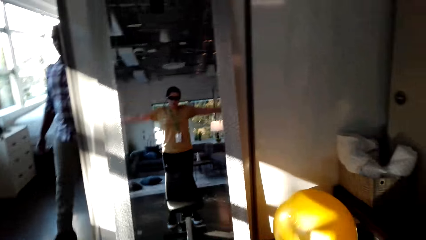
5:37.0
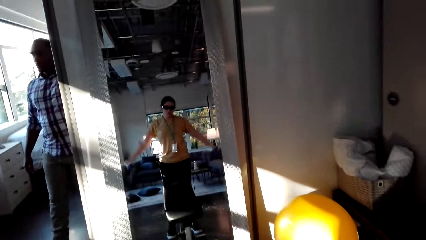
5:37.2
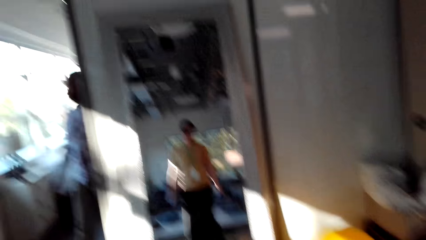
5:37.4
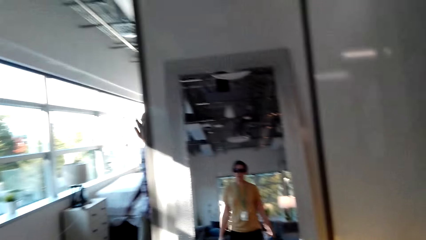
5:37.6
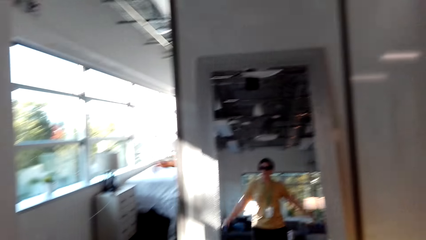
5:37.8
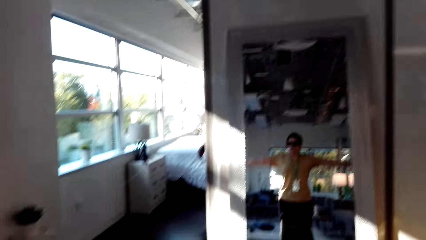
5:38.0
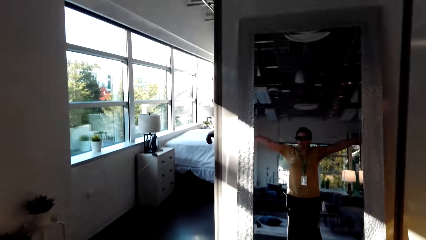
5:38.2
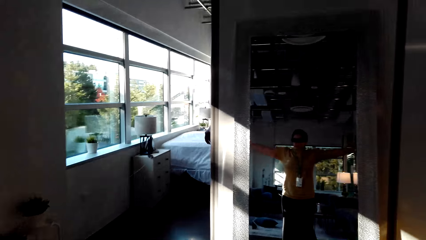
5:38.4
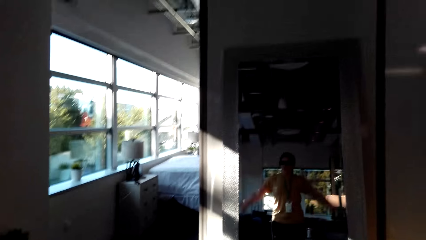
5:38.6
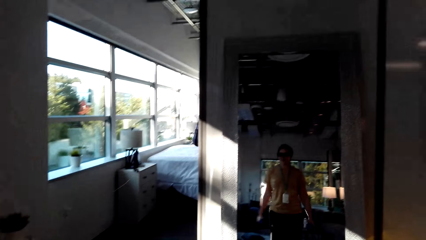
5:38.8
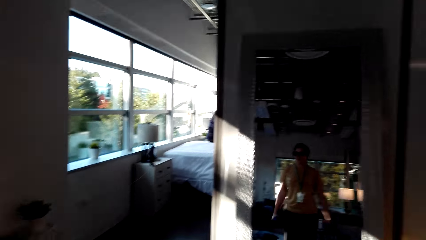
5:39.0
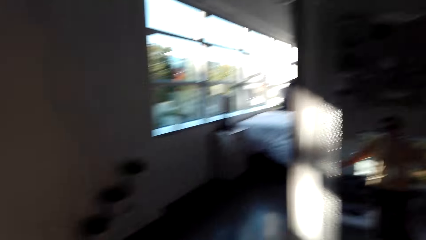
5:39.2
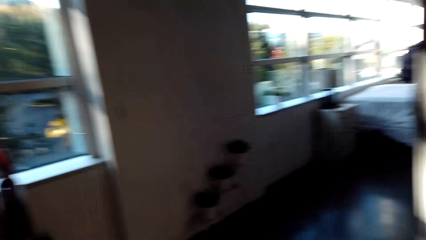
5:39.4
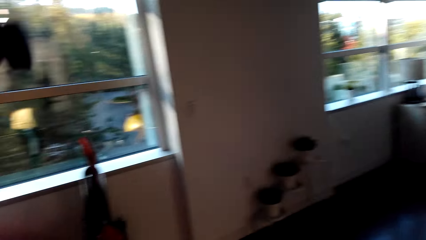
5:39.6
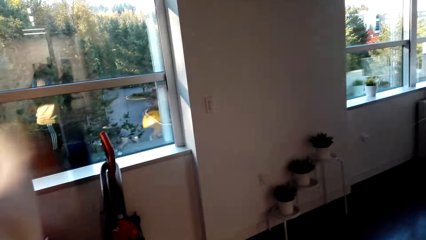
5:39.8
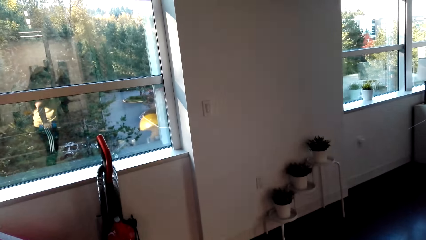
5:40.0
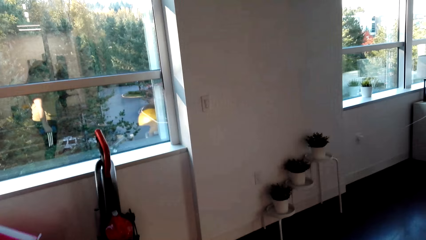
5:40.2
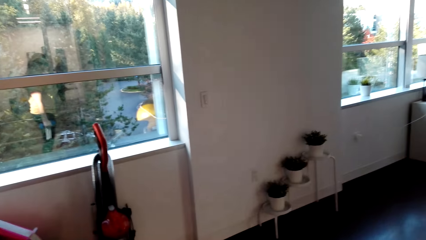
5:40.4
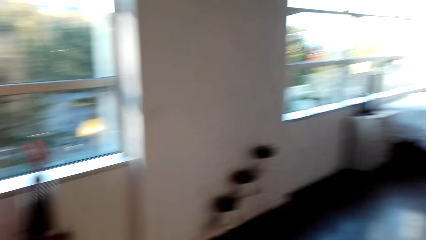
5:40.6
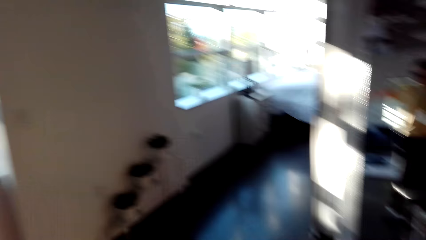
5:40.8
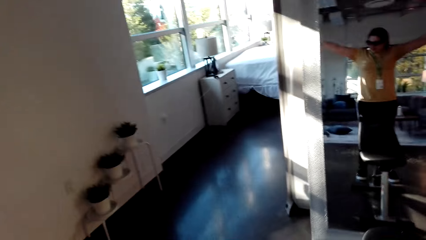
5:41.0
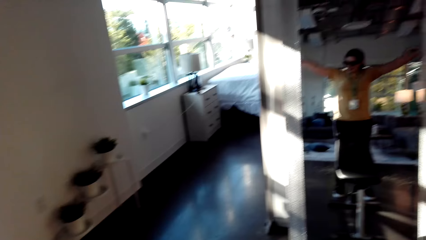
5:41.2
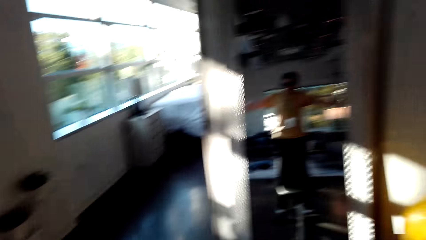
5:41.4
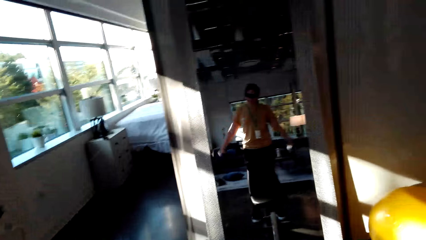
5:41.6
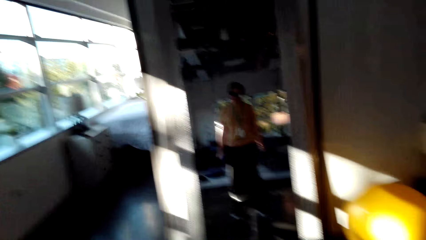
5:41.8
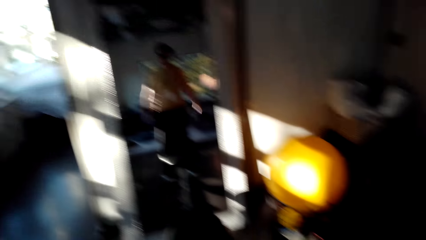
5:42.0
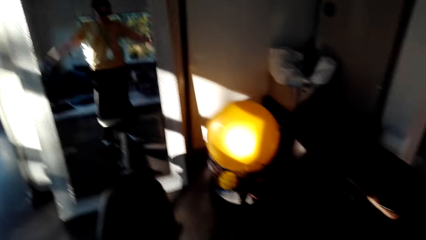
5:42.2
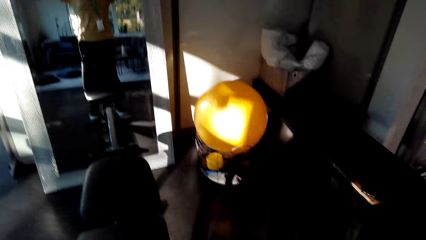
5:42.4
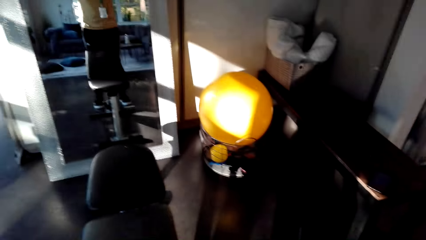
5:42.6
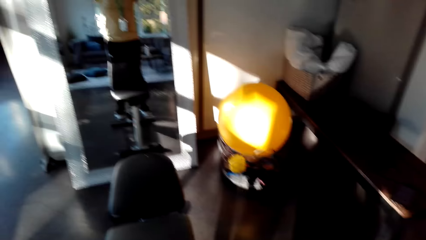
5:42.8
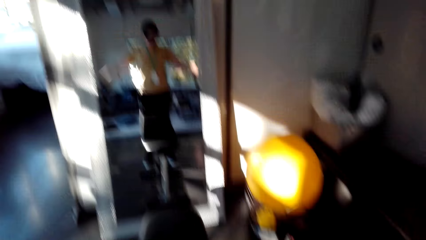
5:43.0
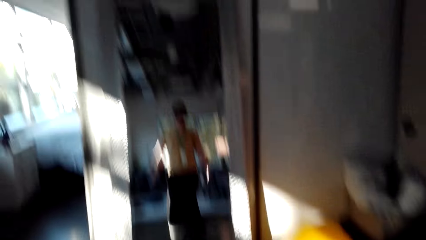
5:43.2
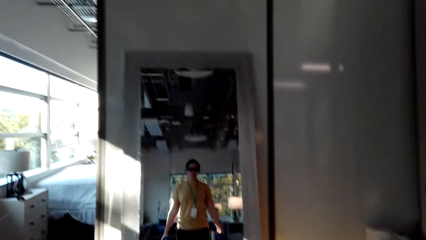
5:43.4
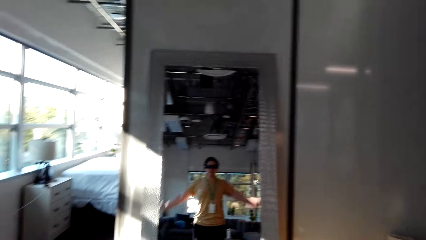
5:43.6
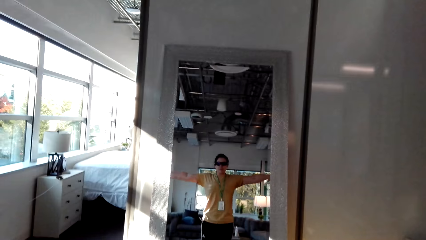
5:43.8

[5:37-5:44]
A man raises his left hand. The camera wearer exercises with the dumbbells.

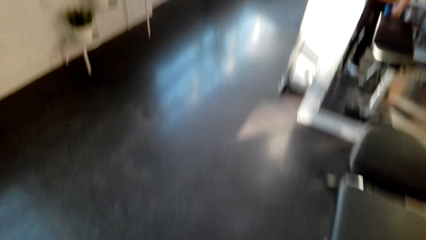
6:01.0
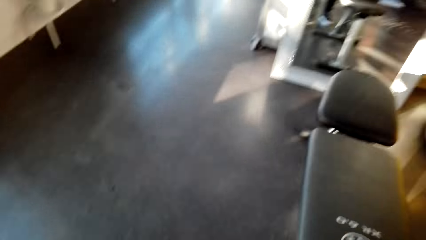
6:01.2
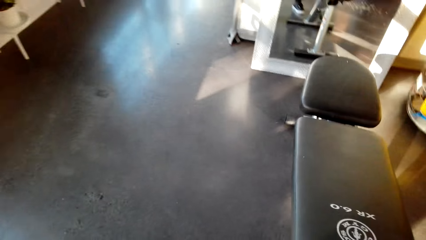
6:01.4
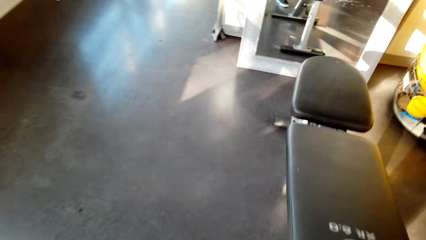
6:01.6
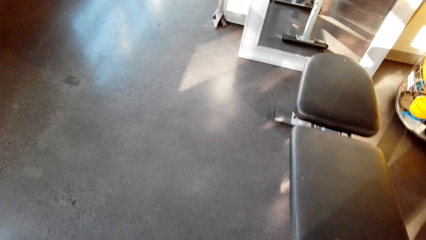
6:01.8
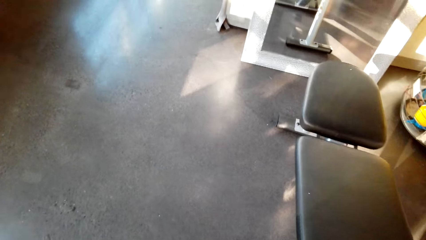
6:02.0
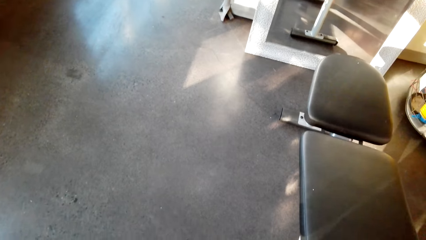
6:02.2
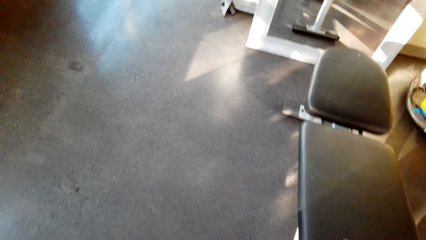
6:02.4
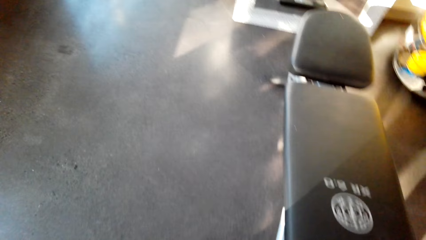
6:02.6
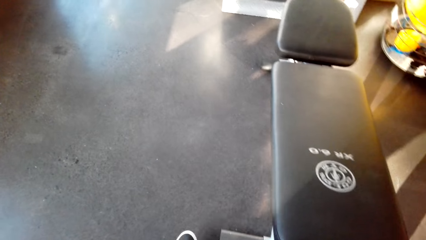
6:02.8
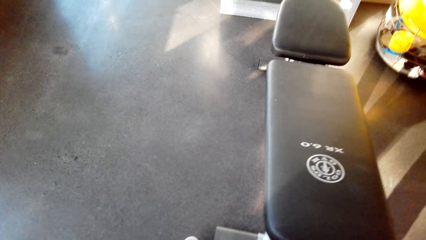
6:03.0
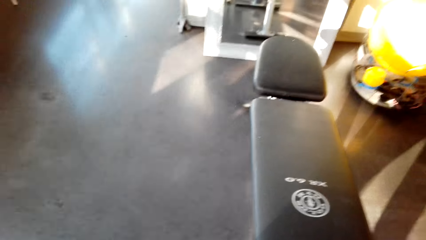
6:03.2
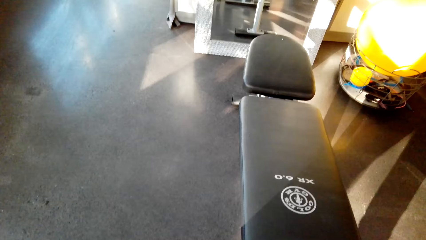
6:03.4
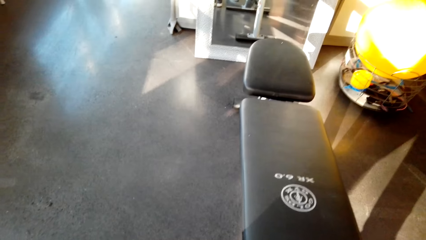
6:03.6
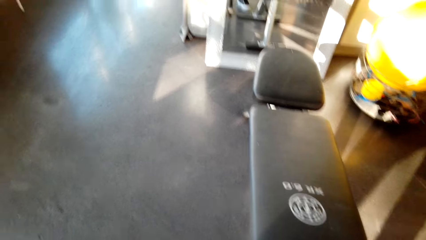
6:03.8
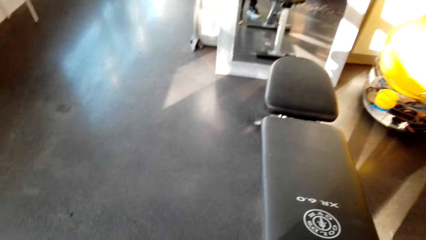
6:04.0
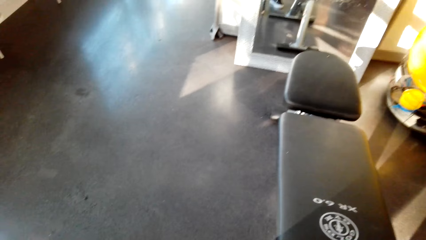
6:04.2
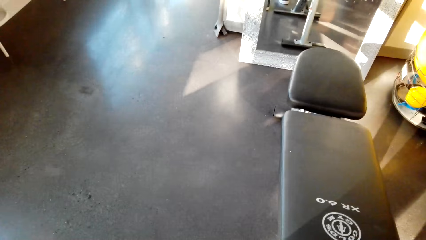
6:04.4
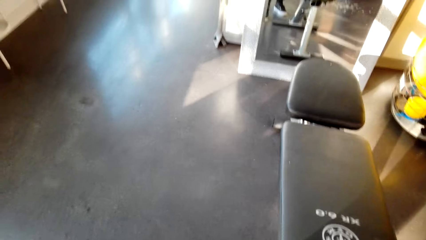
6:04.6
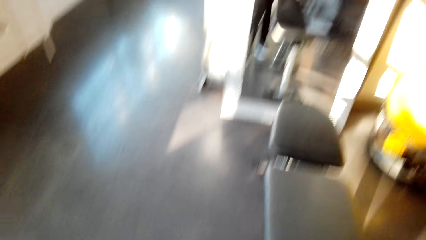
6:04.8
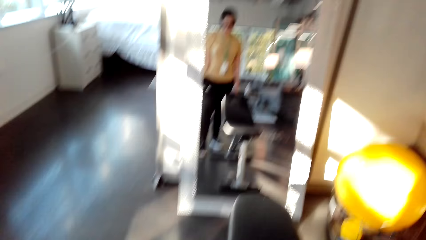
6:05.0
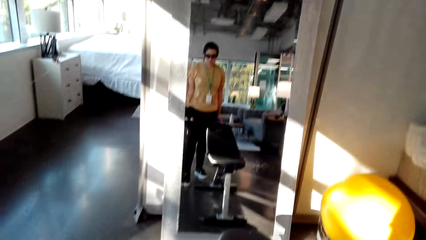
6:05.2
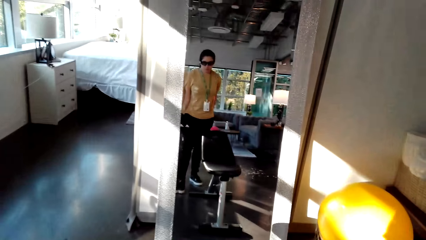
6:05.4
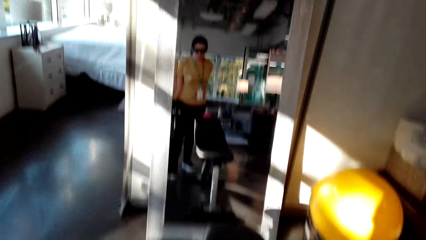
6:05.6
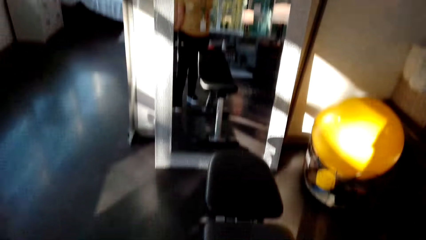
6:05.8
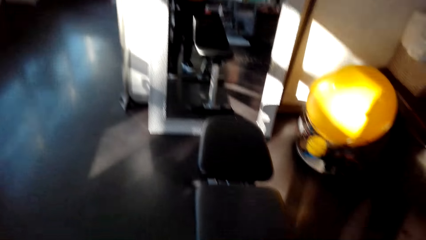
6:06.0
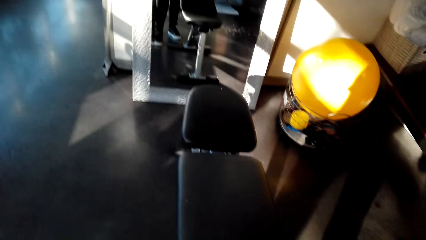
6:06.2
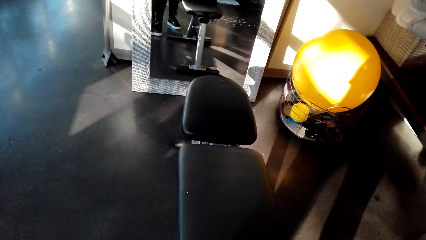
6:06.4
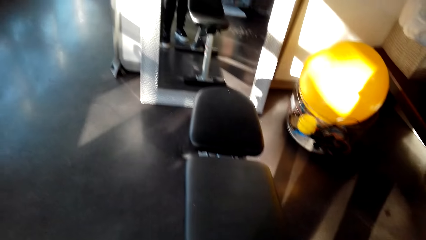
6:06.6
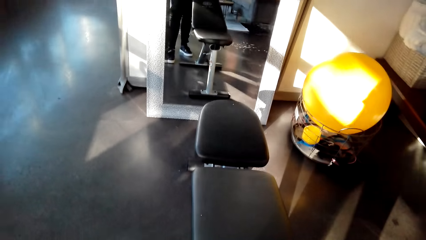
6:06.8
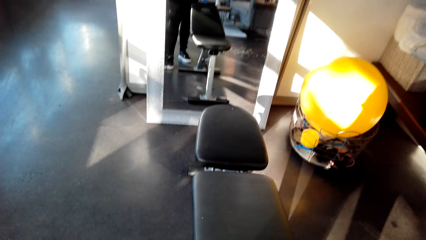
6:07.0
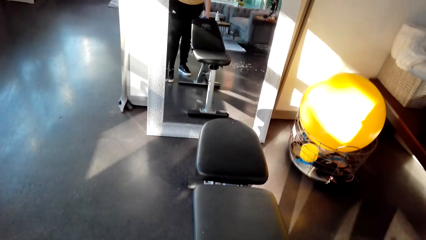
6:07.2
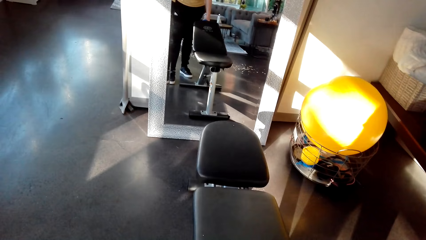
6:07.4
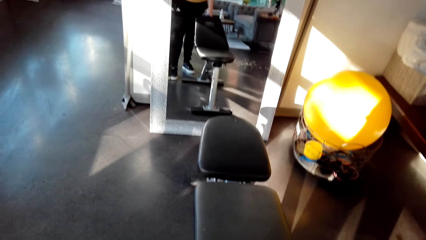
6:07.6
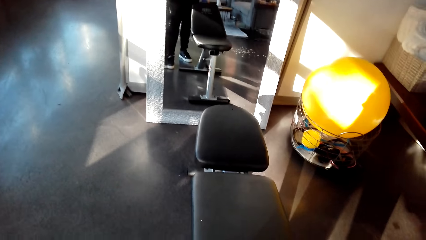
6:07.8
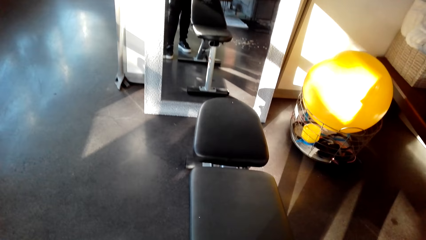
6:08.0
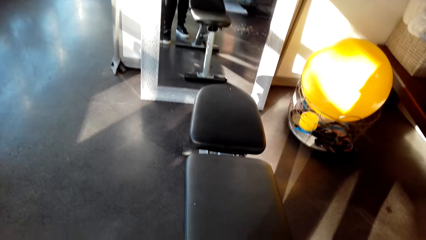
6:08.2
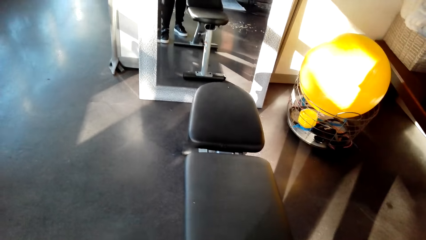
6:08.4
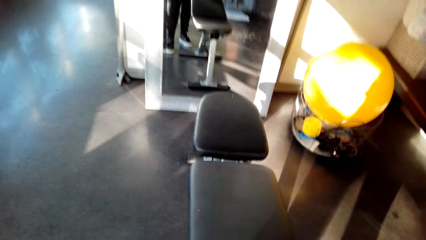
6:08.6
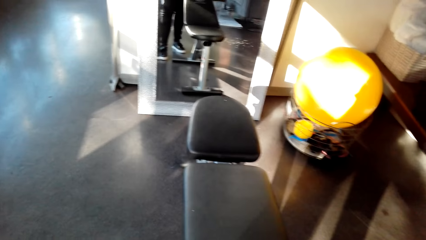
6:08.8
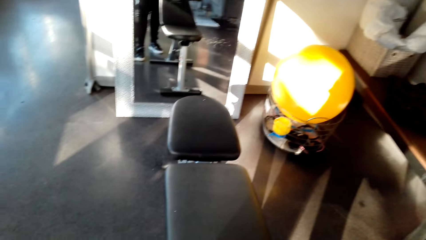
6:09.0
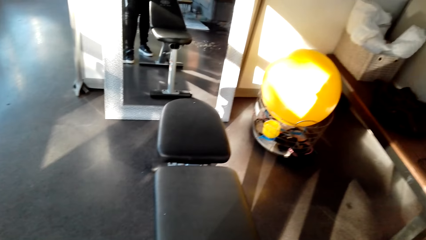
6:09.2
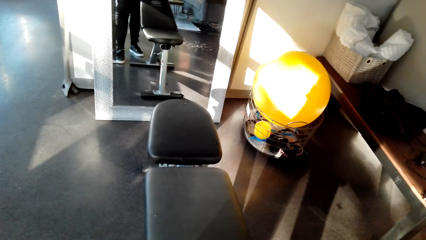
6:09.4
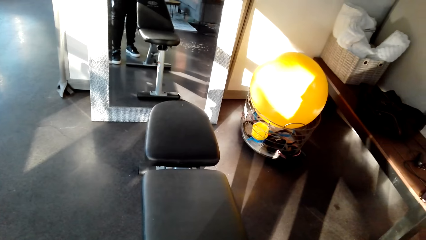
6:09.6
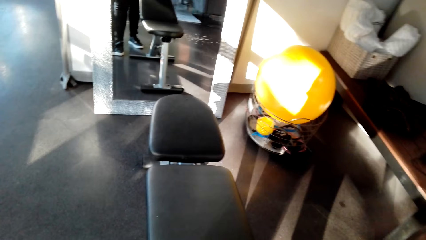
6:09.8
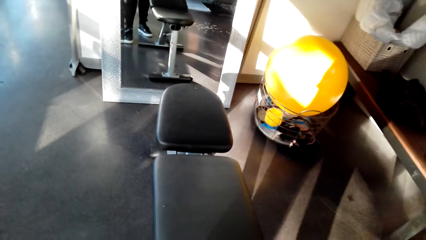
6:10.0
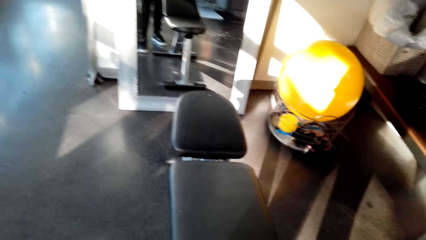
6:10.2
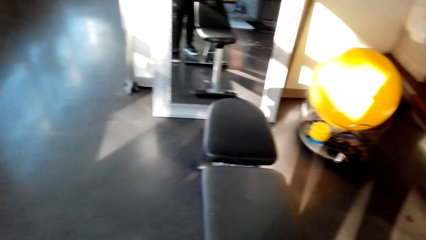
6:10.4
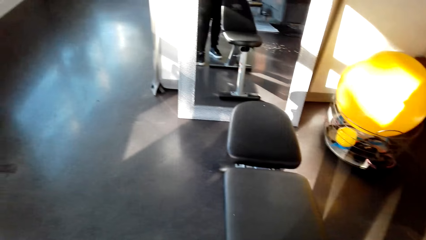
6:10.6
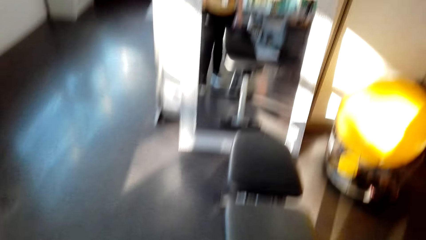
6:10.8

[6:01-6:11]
The camera wearer lowers the dumbbells. They exercise with the dumbbells.
